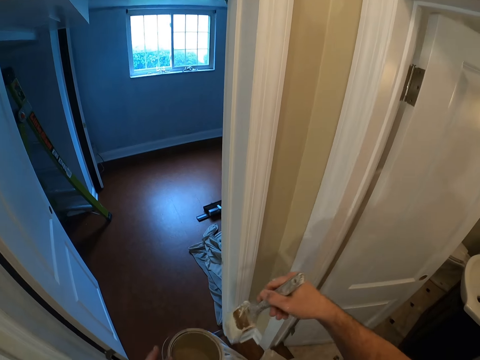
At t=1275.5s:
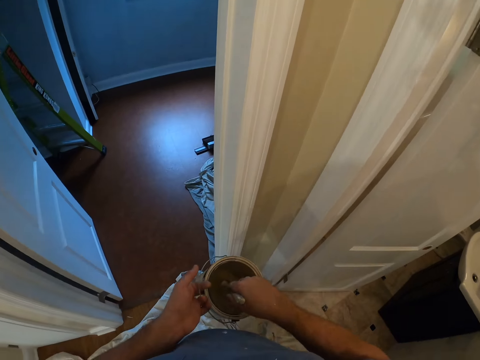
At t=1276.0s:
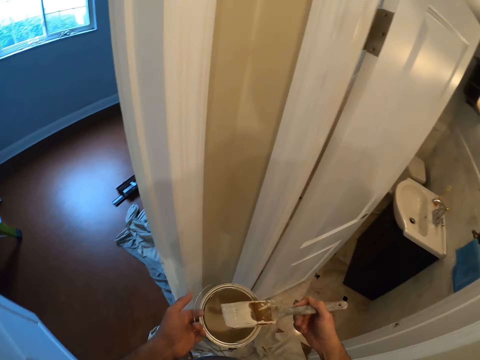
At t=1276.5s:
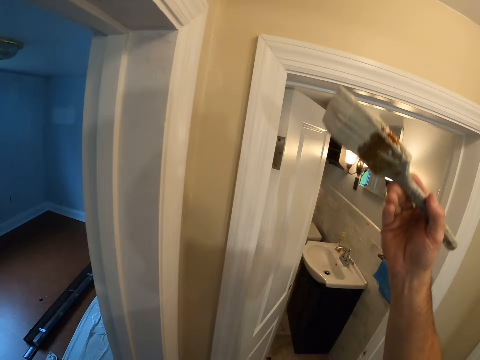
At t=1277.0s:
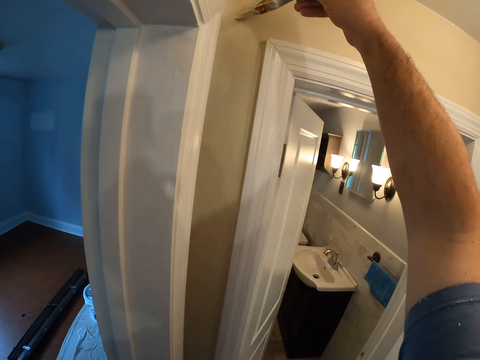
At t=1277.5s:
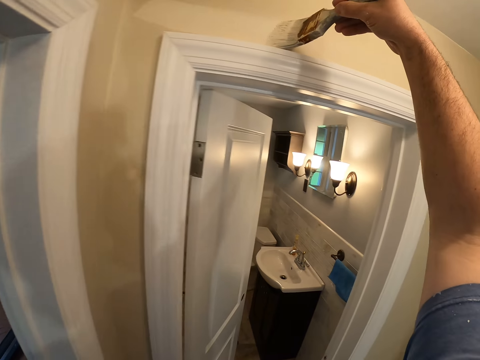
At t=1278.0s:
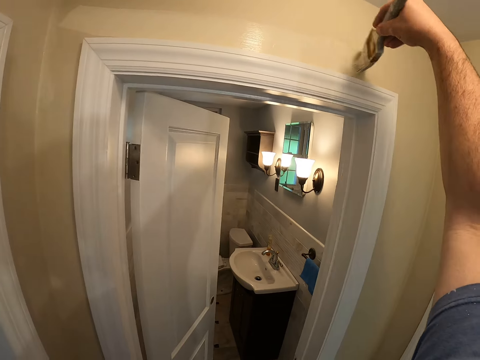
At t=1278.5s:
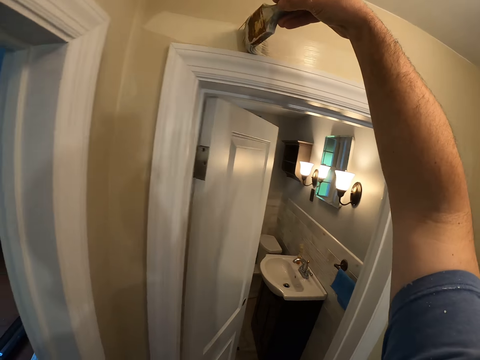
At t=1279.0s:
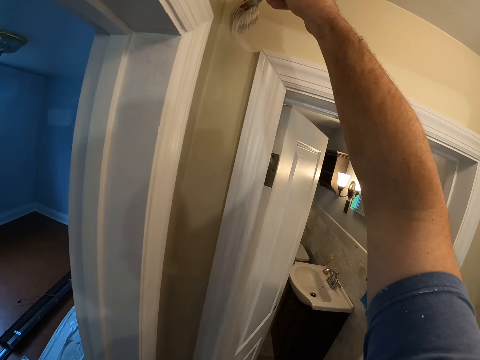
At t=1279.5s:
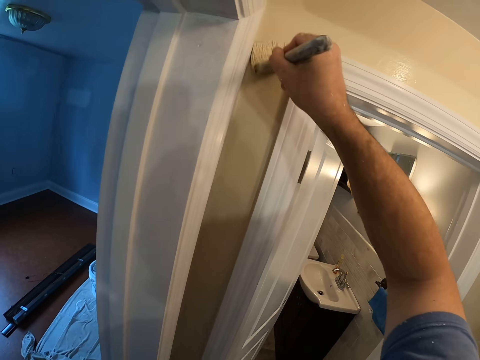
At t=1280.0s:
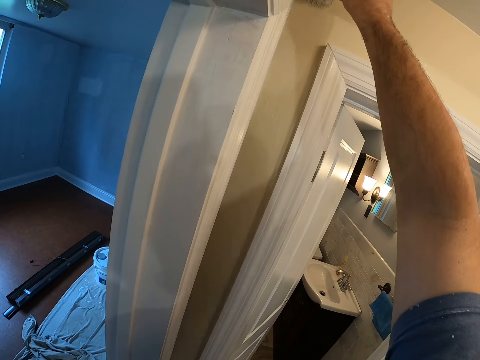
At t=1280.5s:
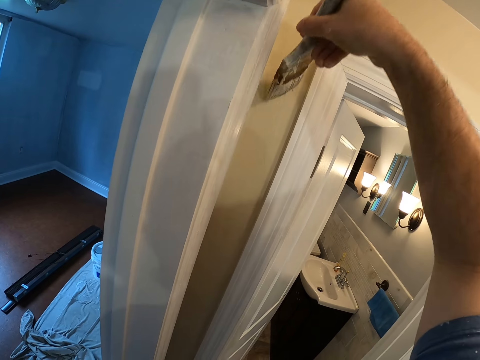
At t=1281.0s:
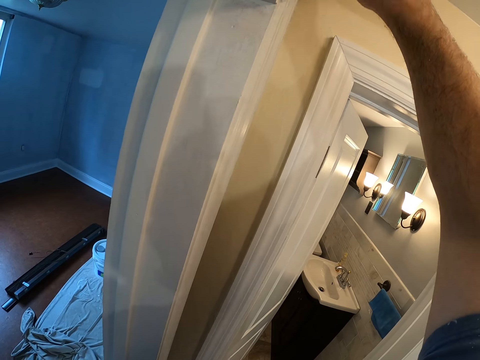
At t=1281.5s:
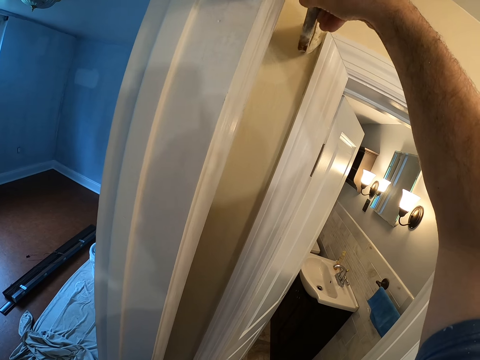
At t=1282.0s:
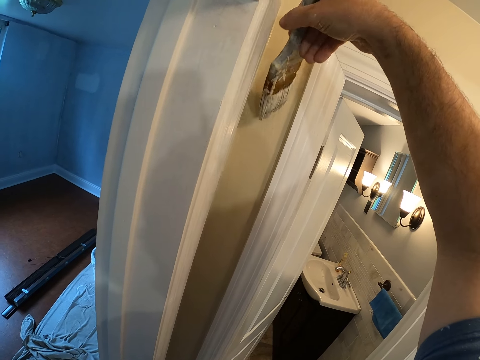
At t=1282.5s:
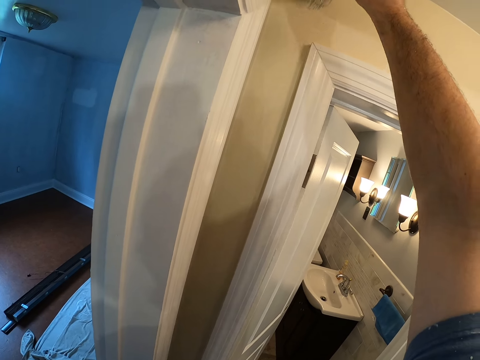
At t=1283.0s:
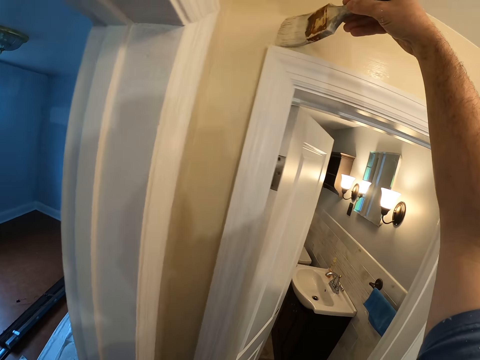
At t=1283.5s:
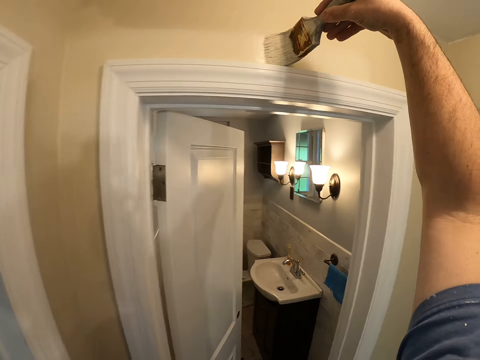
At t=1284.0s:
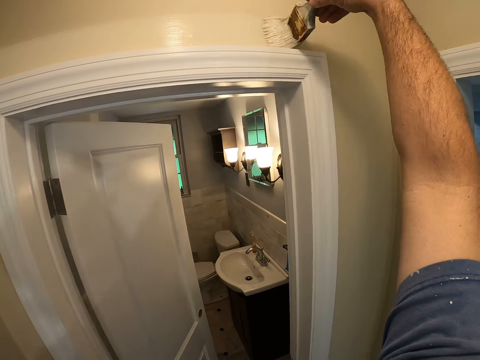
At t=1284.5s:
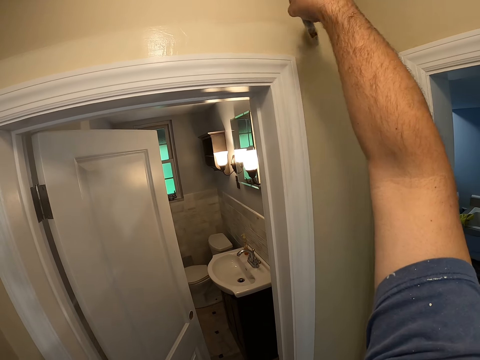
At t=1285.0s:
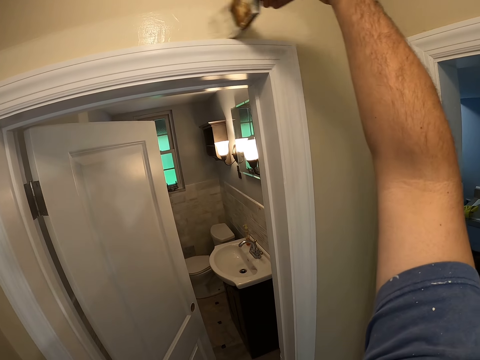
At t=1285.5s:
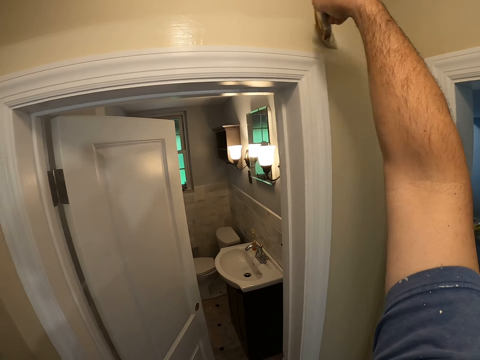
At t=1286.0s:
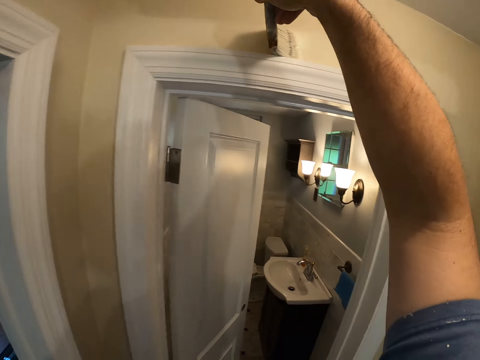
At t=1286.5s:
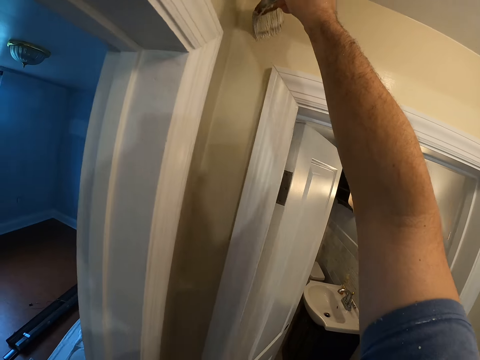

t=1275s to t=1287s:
The camera wearer dips the brush into the container of paint while holding the container with the left hand. They paint the wall with the brush.

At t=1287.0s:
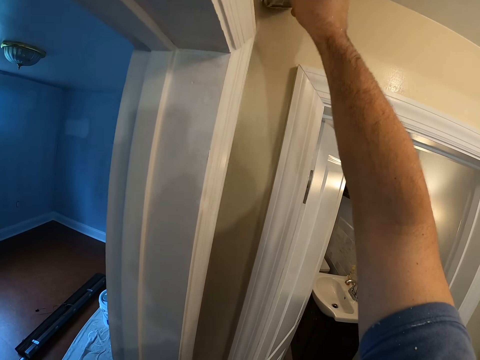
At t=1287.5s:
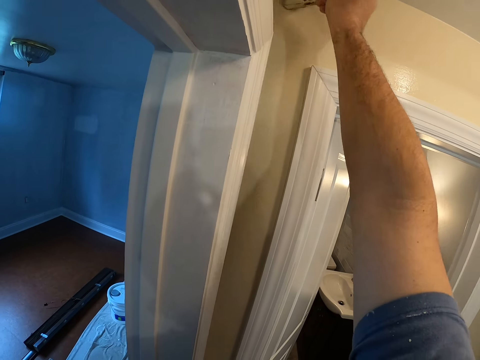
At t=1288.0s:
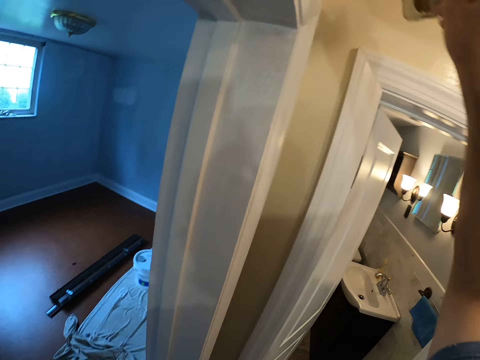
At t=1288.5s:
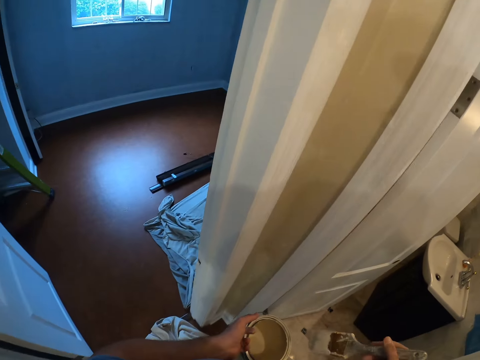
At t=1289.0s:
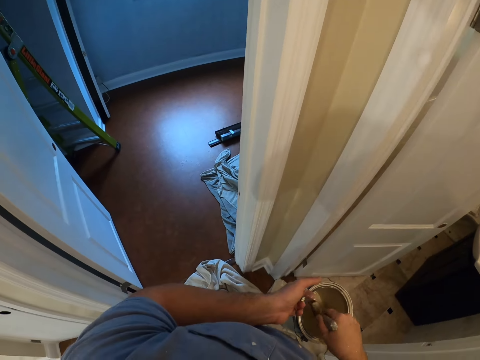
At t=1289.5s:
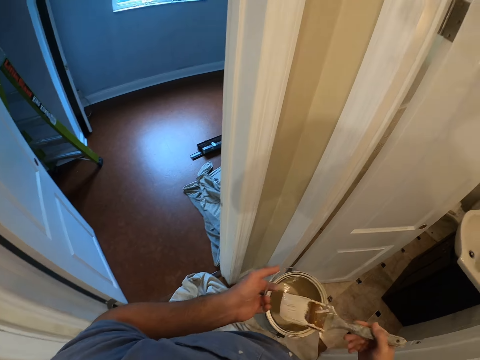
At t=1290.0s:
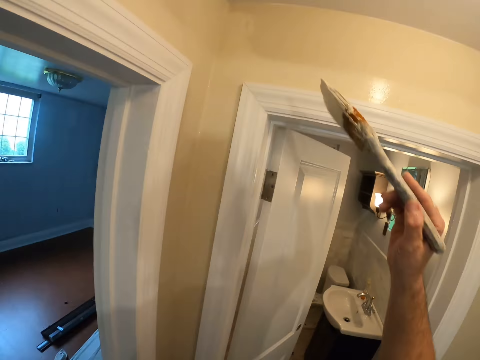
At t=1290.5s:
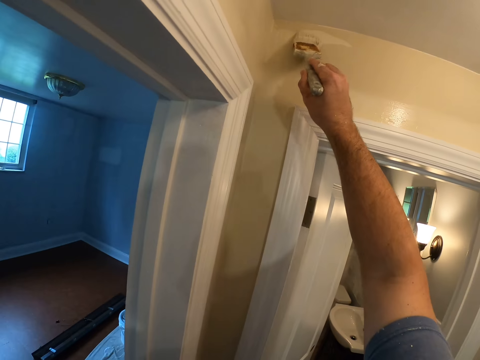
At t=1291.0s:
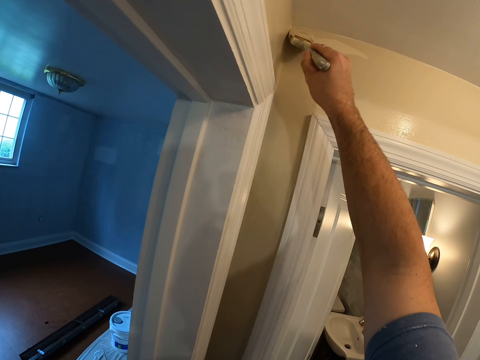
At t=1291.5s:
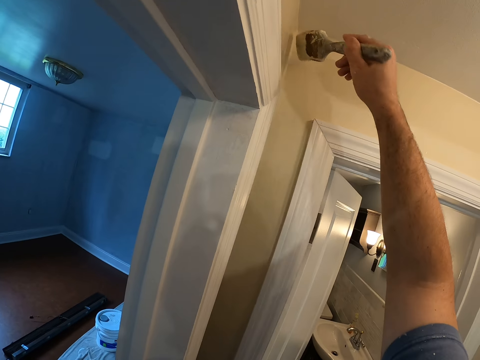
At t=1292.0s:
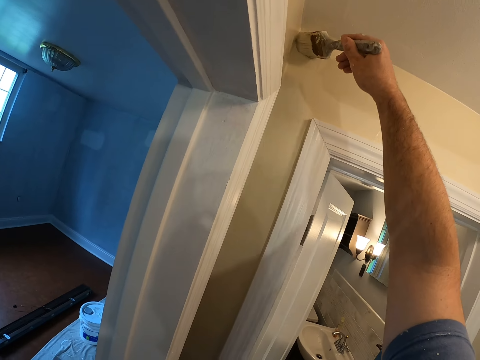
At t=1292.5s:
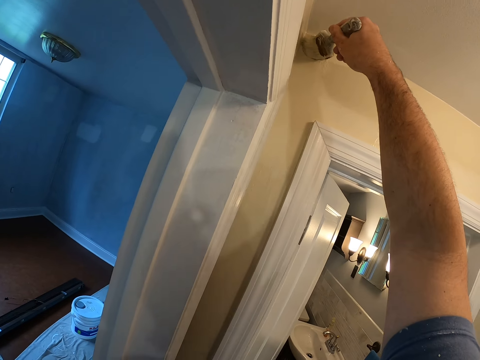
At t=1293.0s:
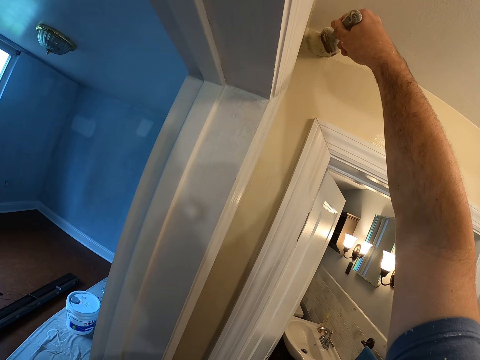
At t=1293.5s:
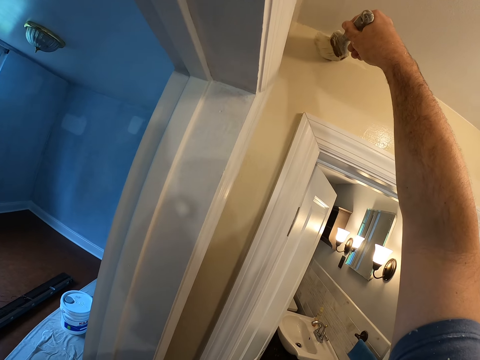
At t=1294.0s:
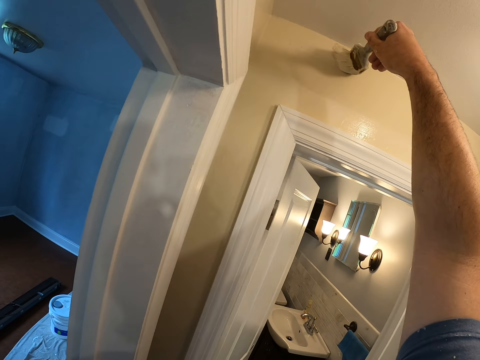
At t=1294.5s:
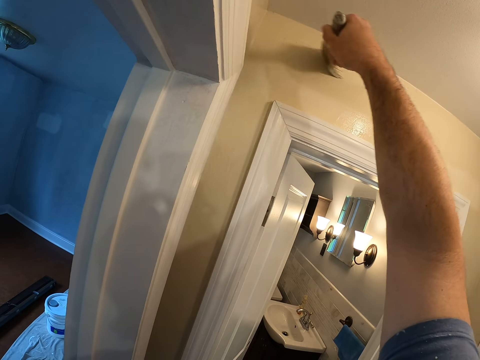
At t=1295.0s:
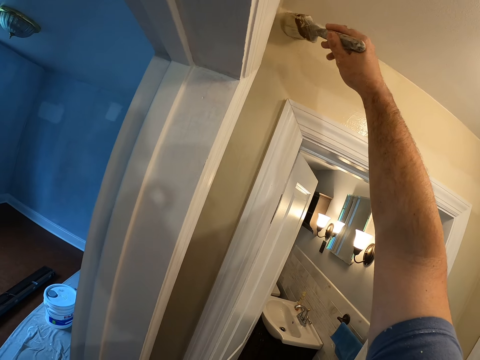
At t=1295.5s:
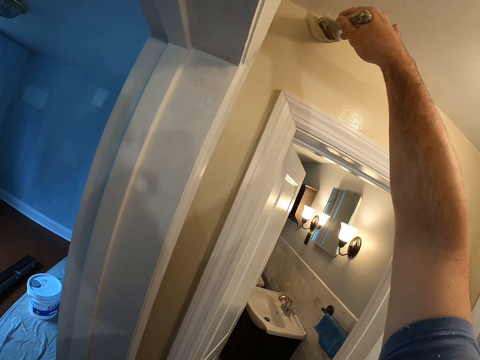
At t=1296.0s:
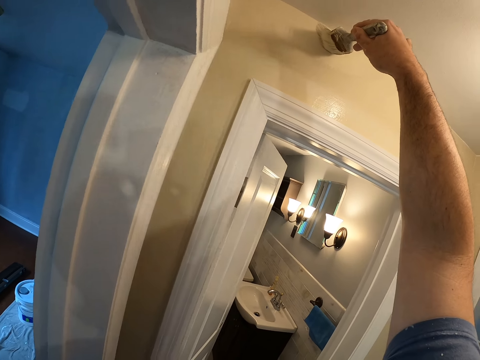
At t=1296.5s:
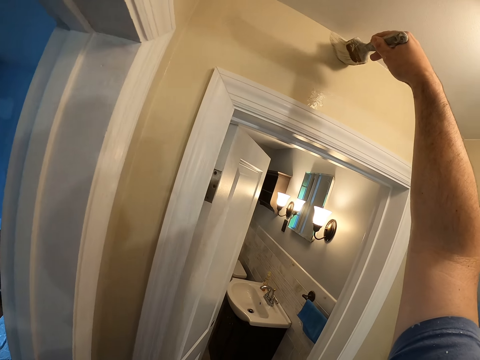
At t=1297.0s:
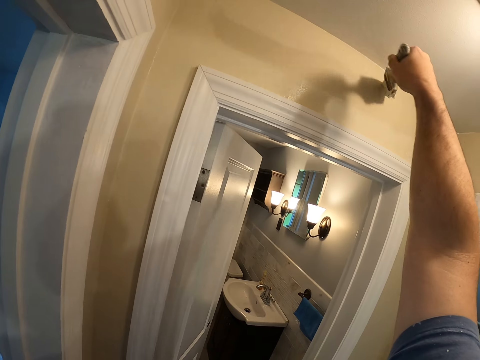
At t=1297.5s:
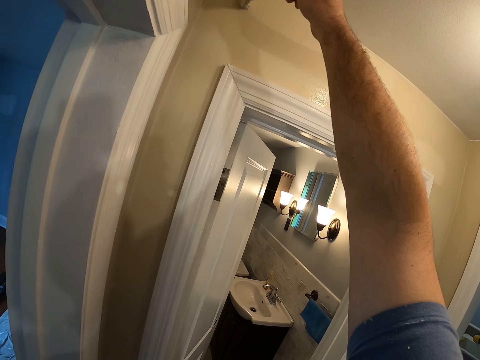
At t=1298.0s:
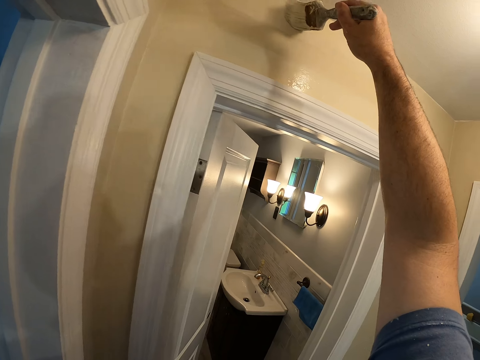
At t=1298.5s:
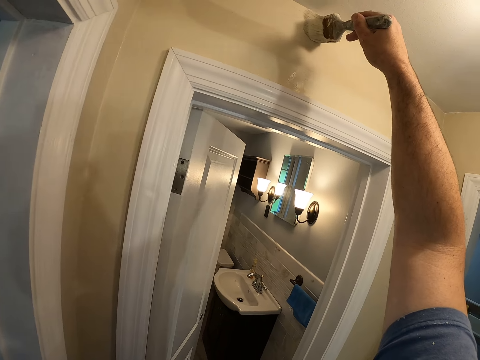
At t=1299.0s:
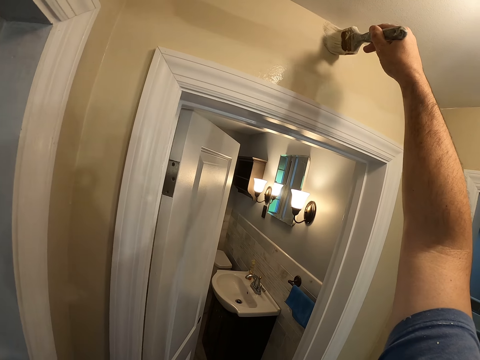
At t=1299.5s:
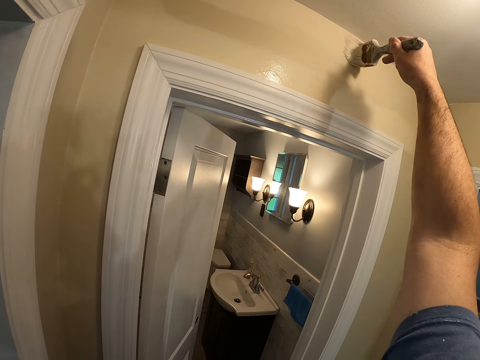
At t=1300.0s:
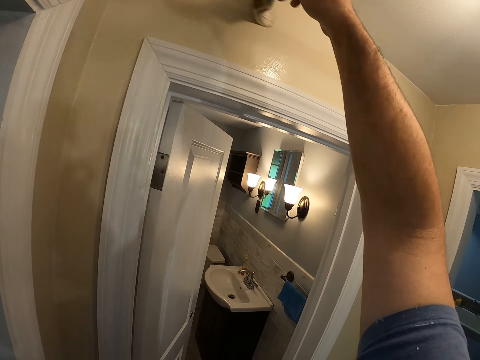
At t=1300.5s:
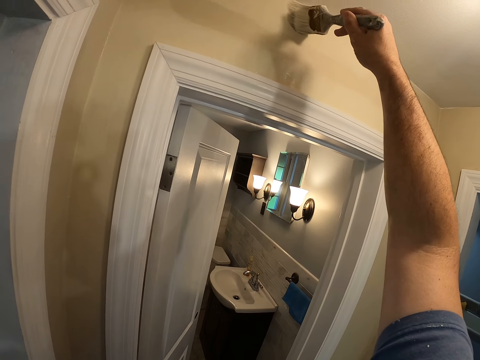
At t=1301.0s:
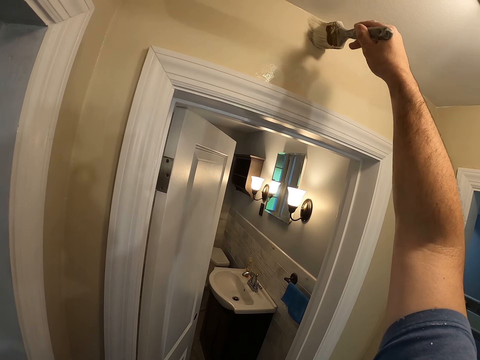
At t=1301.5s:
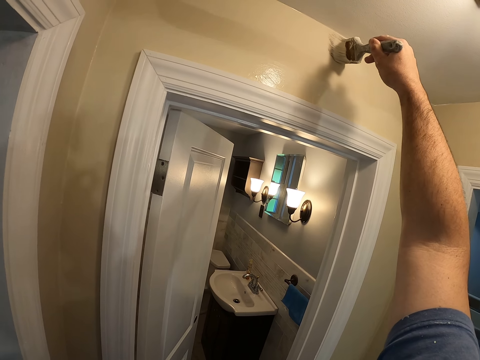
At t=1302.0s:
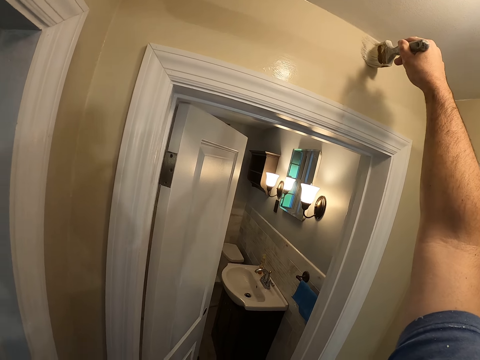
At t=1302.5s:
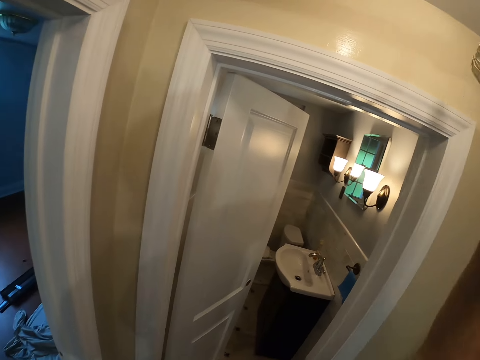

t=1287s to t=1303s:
The camera wearer dips the brush into the container of paint while holding the container with the left hand. They paint the wall with the brush.
